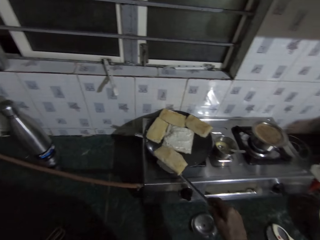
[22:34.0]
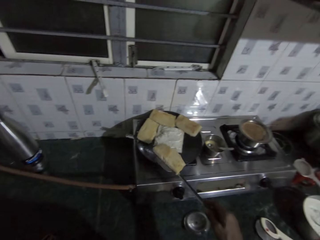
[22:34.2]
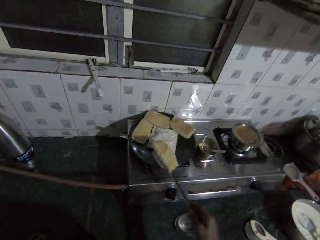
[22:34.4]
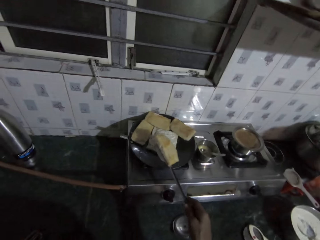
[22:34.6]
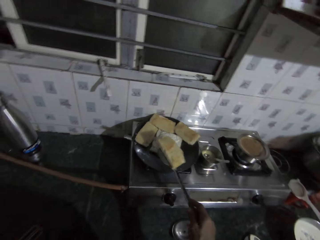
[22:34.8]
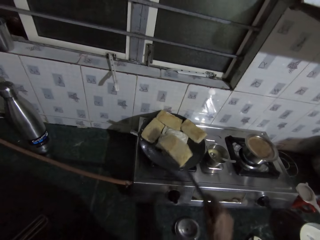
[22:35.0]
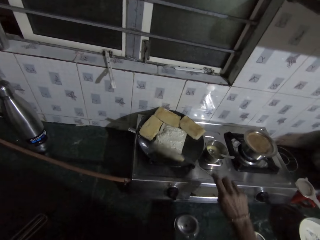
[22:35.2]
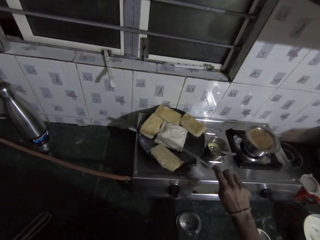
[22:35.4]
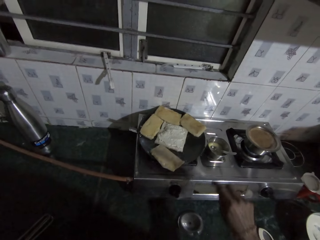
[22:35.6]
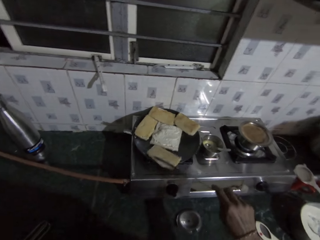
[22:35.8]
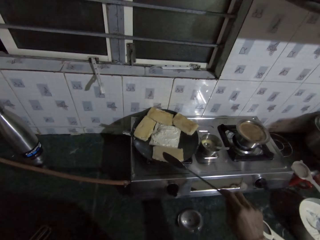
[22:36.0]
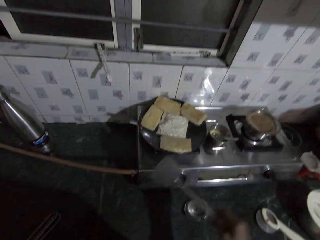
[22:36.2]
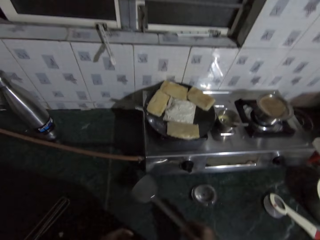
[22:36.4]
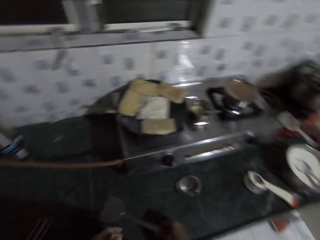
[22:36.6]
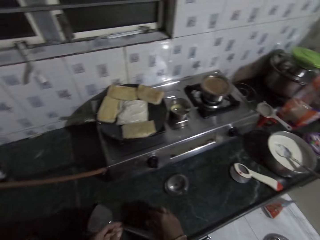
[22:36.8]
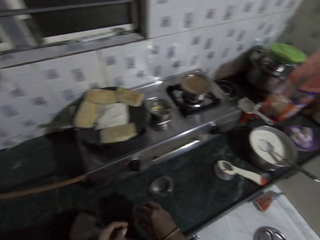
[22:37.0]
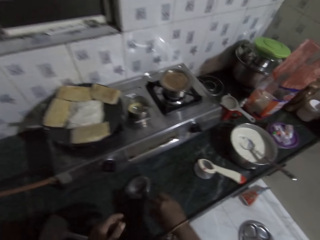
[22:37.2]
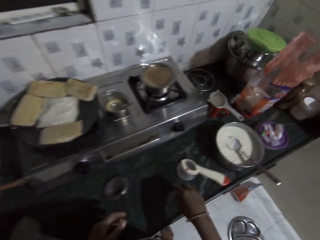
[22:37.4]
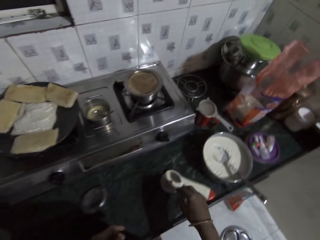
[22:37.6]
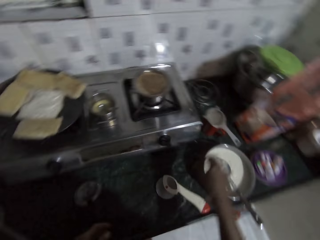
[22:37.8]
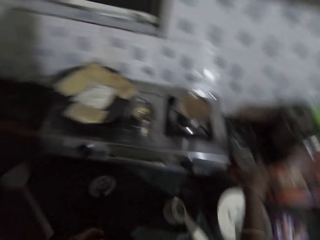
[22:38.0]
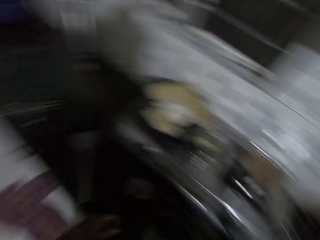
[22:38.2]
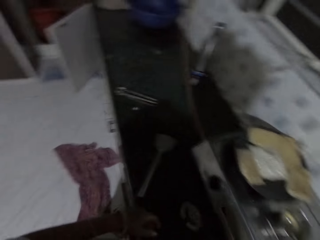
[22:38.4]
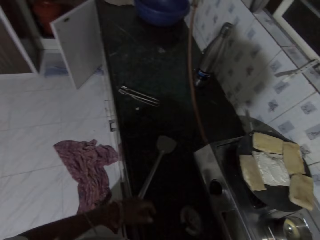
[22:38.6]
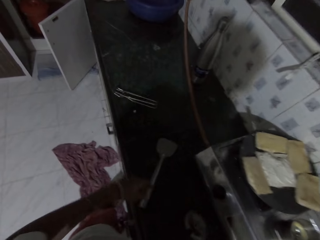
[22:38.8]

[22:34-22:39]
The camera wearer flips the piece of naan with the spatula in her right hand. She puts the spatula on the counter and turns around.

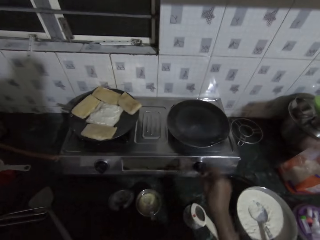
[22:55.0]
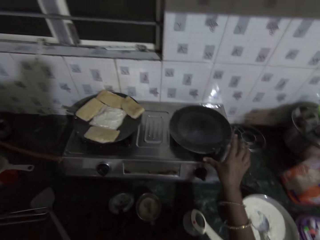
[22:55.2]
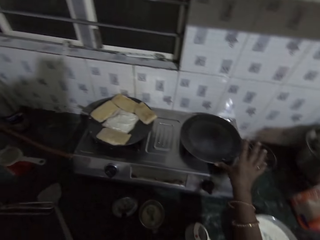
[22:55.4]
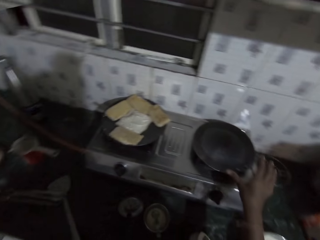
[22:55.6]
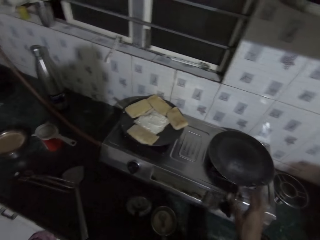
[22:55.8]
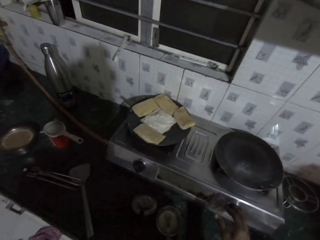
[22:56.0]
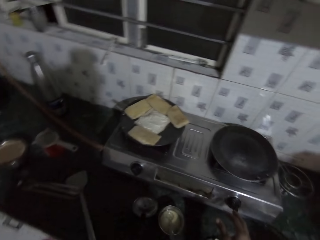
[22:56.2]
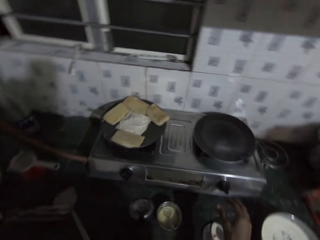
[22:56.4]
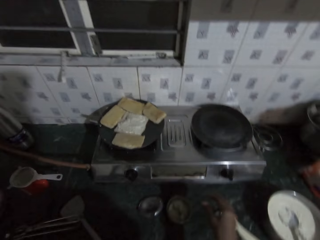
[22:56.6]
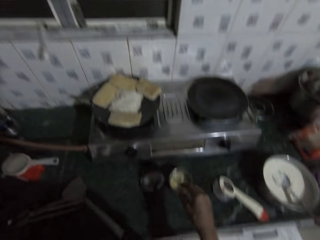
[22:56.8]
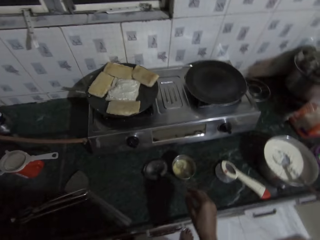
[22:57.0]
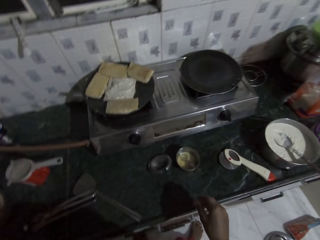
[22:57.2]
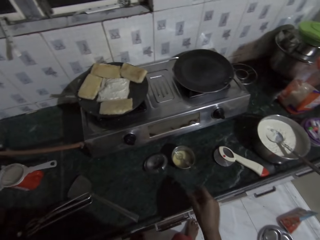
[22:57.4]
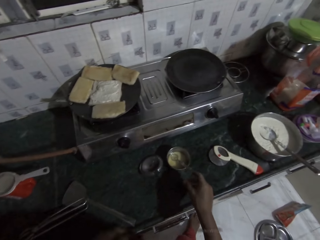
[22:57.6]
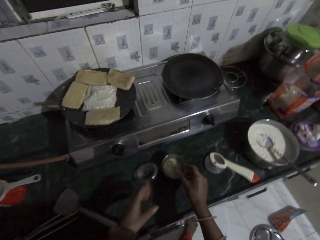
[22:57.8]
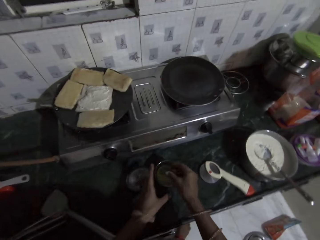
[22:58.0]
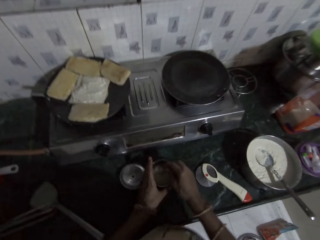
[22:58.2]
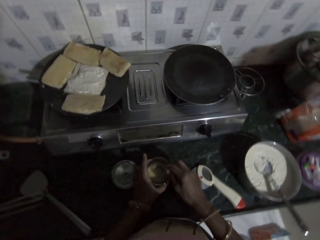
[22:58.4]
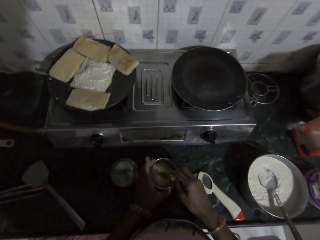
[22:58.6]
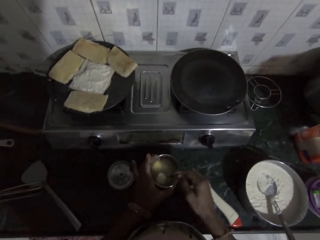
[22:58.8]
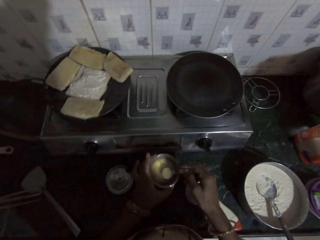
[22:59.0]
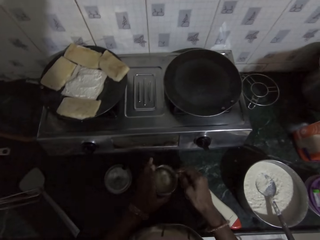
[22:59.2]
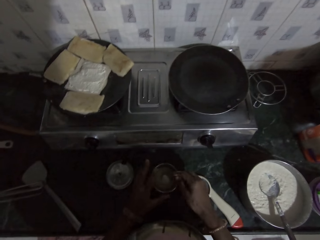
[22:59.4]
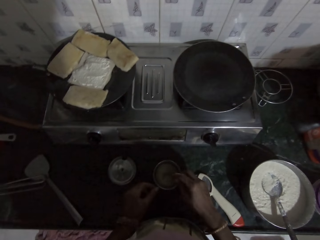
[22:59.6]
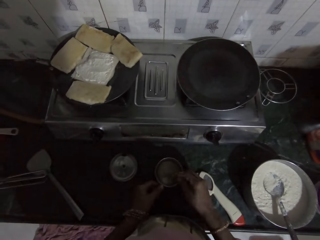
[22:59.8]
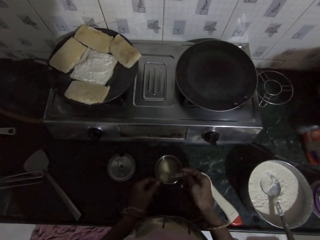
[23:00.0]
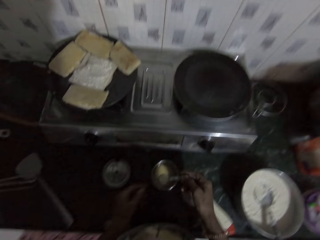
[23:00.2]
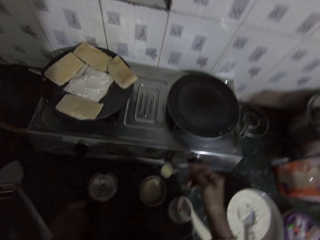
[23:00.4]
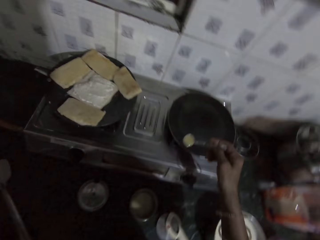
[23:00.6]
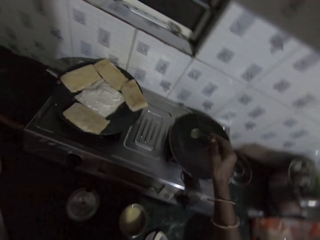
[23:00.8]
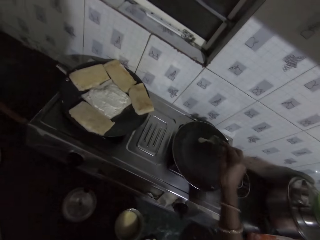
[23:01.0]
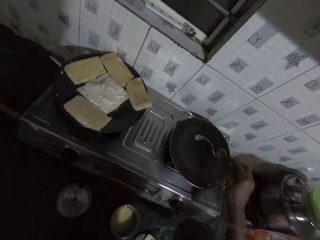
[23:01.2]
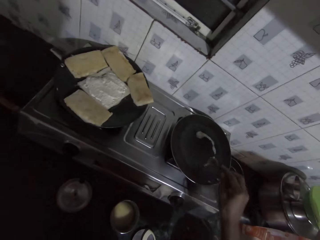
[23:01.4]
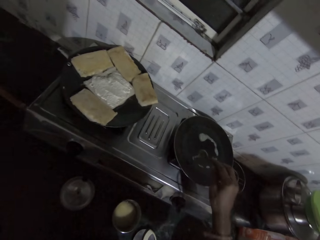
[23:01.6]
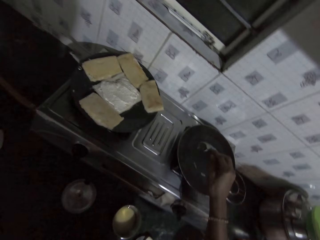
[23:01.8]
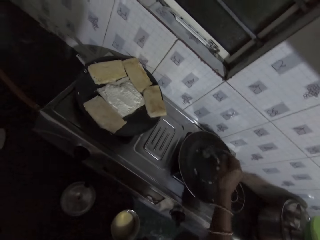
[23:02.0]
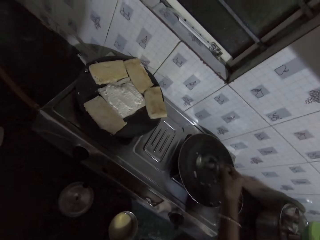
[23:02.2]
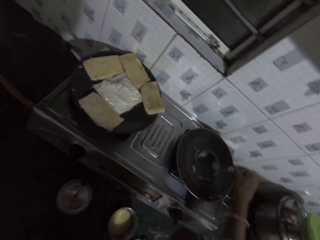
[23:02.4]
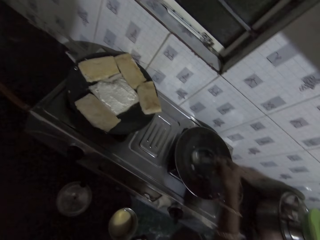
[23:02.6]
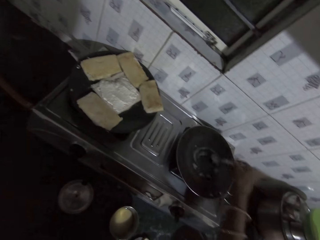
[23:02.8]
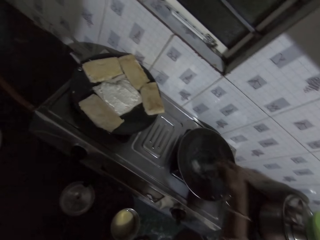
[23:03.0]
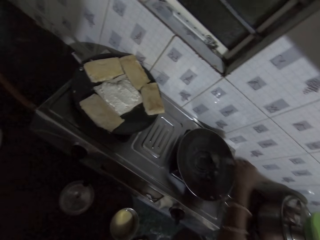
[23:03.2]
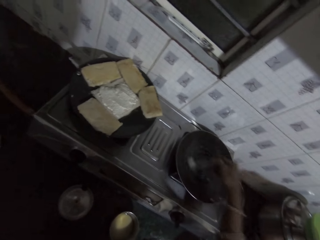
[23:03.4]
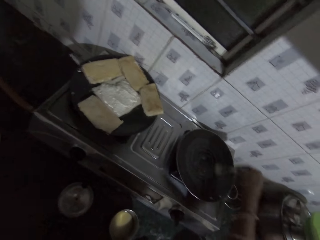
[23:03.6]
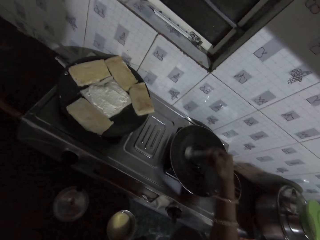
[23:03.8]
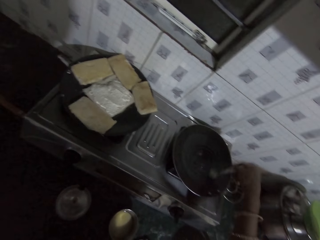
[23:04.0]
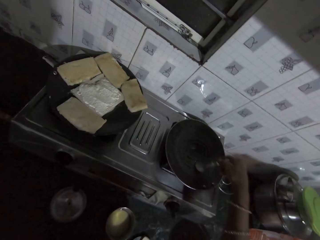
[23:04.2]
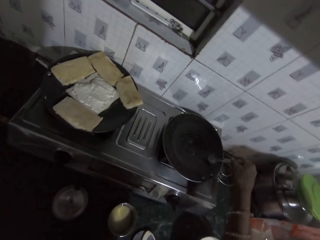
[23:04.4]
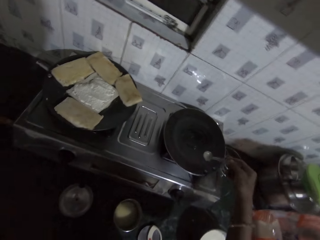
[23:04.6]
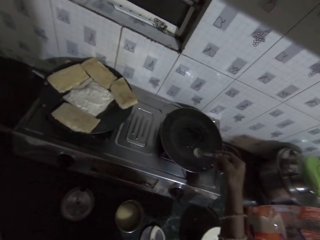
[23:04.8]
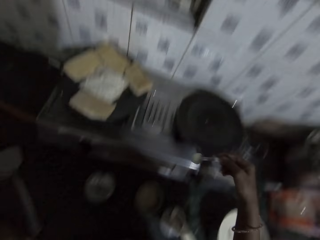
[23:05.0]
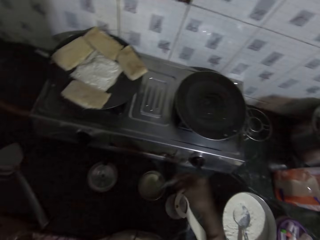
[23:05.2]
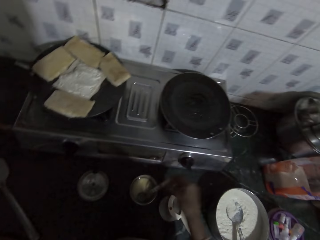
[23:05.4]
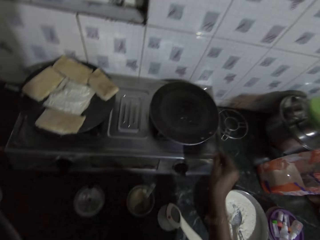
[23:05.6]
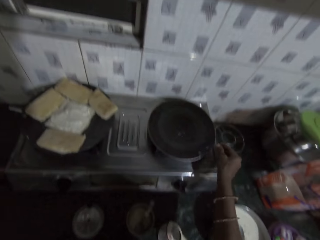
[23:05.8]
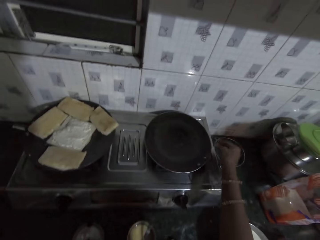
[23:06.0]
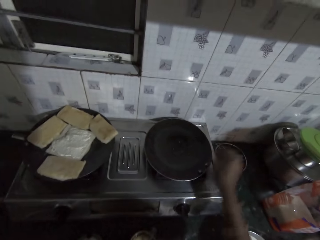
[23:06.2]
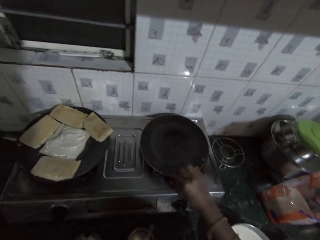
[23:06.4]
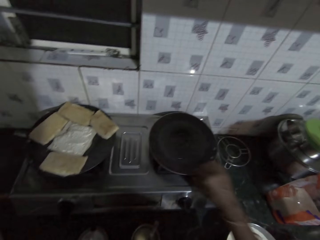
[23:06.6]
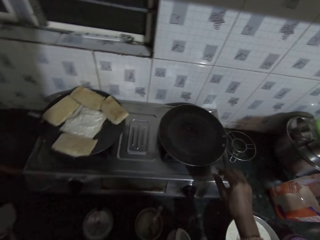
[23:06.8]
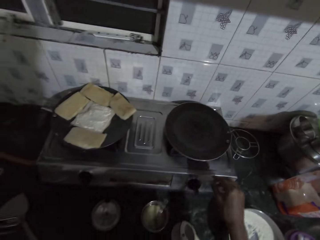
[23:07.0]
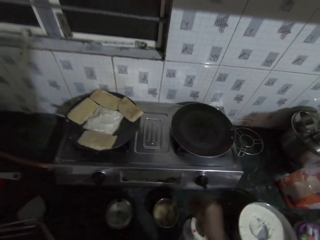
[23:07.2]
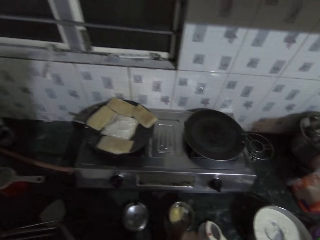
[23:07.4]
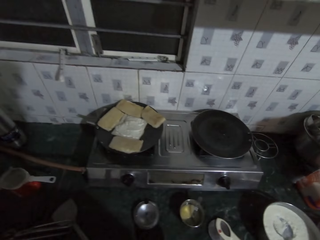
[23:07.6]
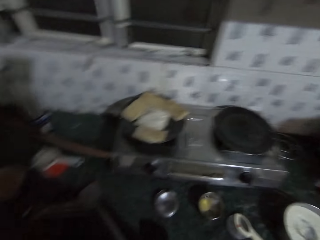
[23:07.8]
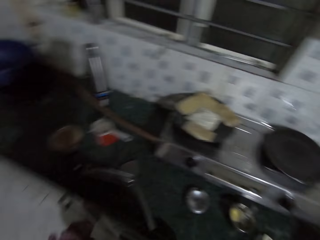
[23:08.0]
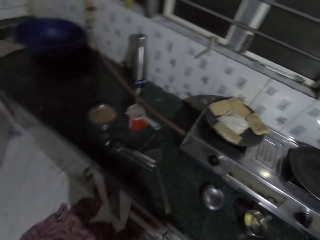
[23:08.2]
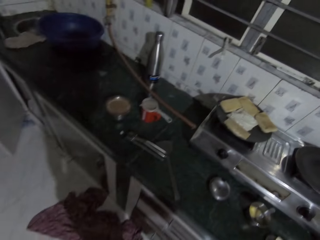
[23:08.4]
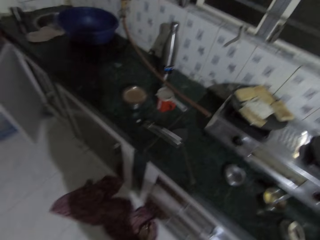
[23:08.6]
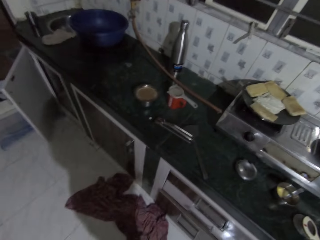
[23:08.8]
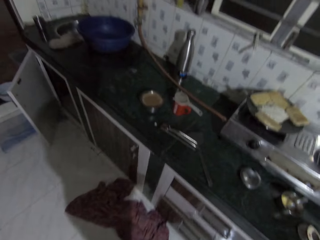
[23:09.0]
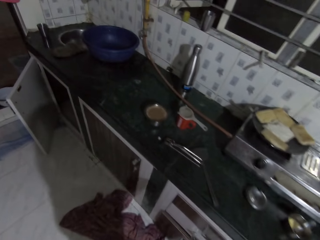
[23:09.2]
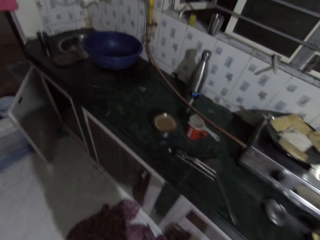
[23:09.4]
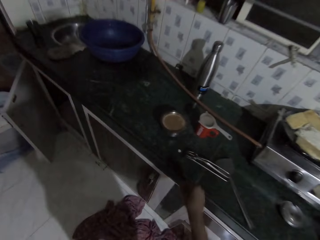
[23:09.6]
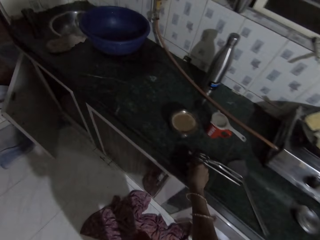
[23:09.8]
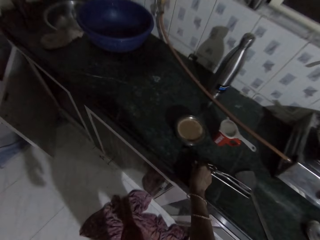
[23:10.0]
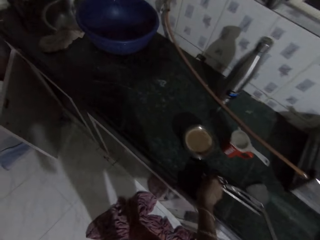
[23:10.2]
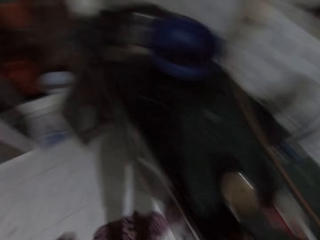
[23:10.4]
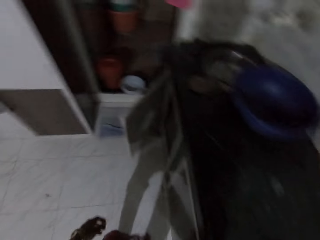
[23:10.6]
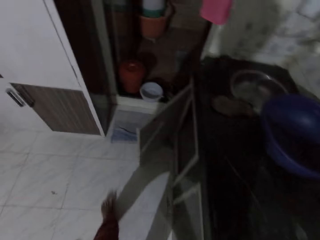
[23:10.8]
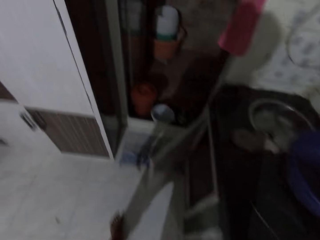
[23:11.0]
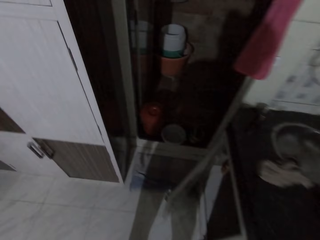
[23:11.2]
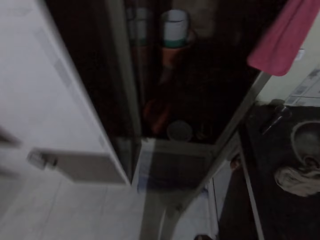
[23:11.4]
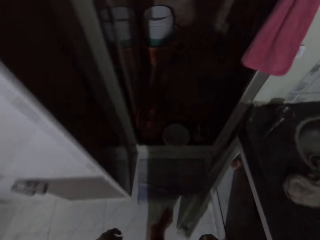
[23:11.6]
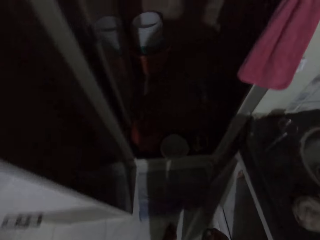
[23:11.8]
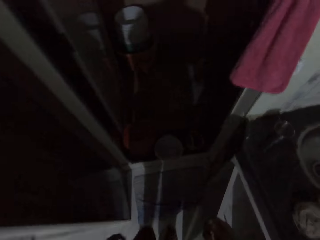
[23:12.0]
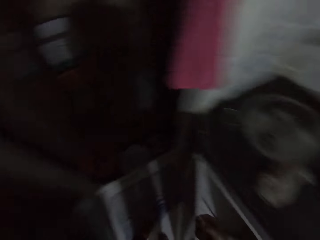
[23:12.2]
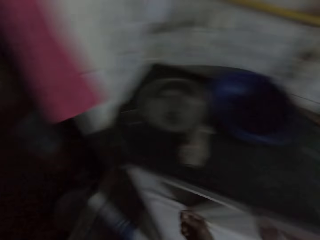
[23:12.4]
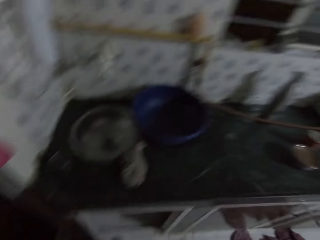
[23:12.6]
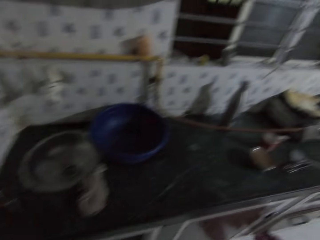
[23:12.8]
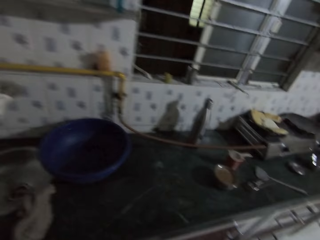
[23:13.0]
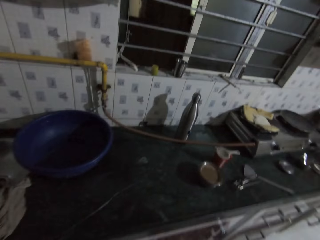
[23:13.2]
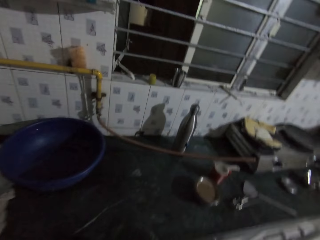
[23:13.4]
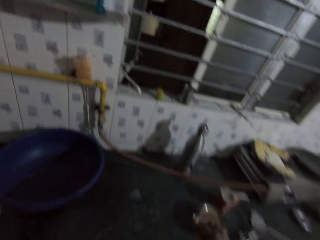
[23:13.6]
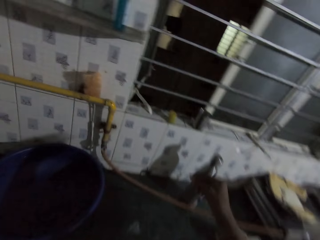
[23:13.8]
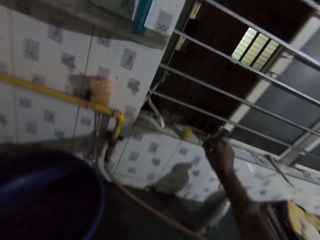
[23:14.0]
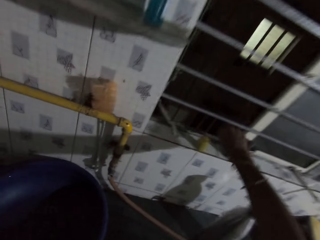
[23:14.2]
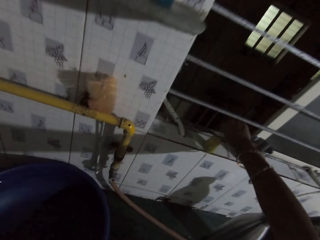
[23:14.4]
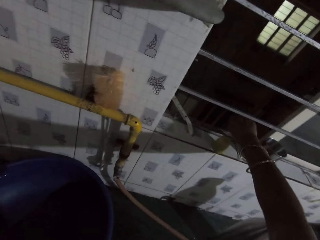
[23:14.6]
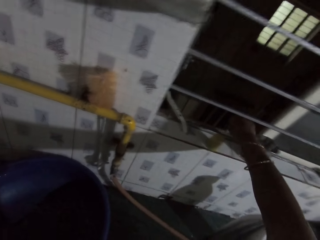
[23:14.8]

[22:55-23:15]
The camera wearer adjusts the frying pan on the gas cooker with her right hand. She holds a tin. She picks the plate of margarine from the kitchenette with her left hand and turns the margarine with a spoon in her right hand. She drops the plate of margarine in her left hand on the kitchenette. She takes margarine from the plate with the spoon in her right hand. She puts the margarine in the frying pan with the spoon in her right hand. She spreads the margarine in the frying pan with the spoon in her right hand. She drops the spoon in her right hand in the plate. She adjusts the frying pan on the gas cooker with her right hand. She moves around. She picks dirt on the kitchenette with her right hand. She looks around. She drops the dirt in her right hand outside the window. She picks something with the right hand.
